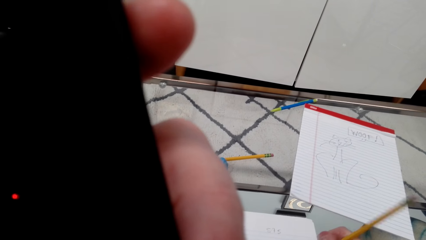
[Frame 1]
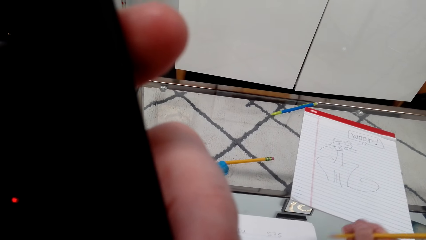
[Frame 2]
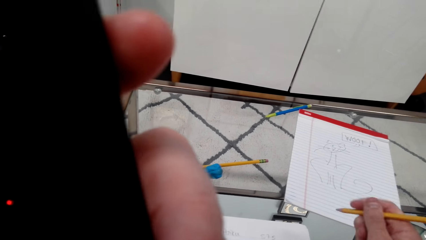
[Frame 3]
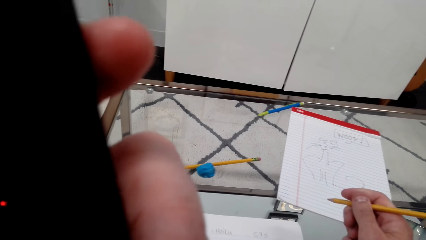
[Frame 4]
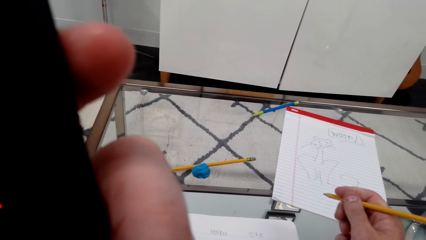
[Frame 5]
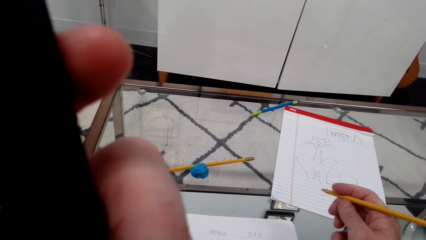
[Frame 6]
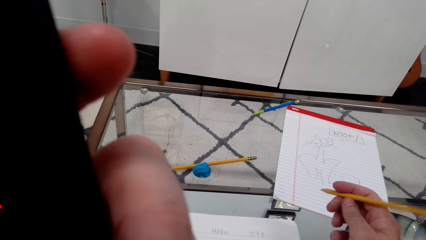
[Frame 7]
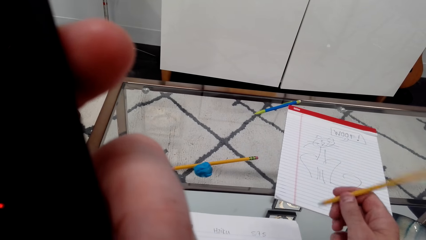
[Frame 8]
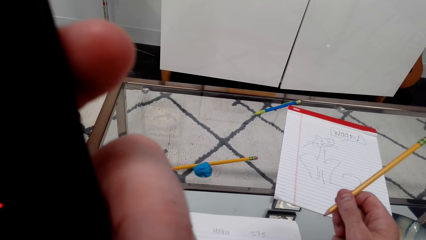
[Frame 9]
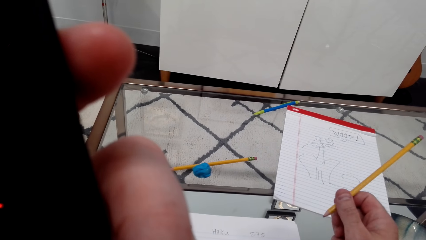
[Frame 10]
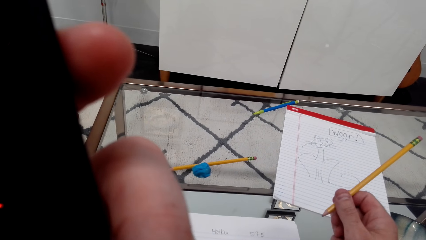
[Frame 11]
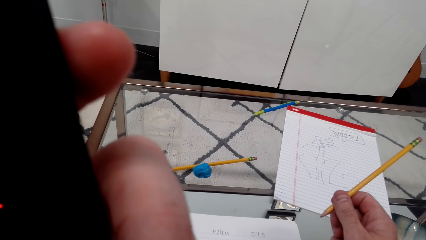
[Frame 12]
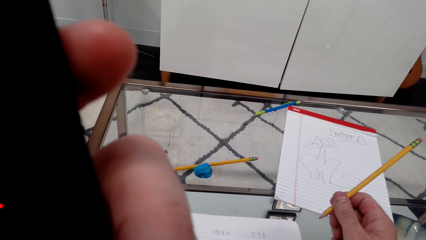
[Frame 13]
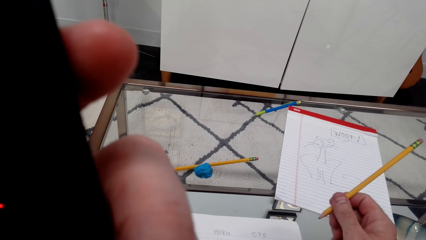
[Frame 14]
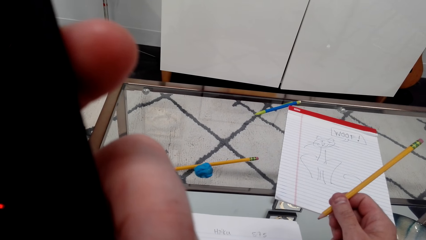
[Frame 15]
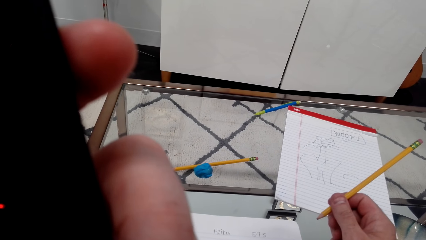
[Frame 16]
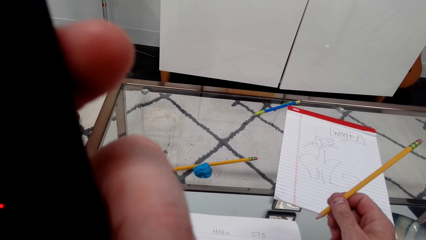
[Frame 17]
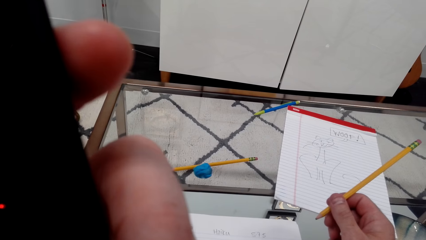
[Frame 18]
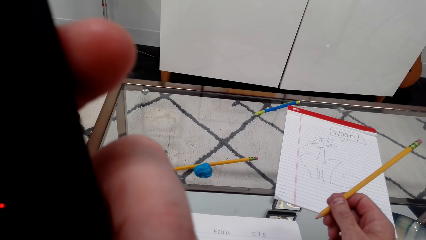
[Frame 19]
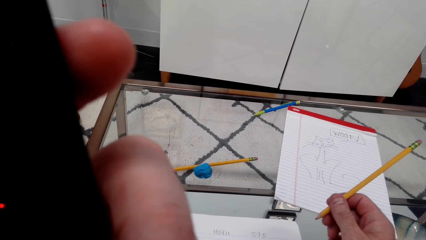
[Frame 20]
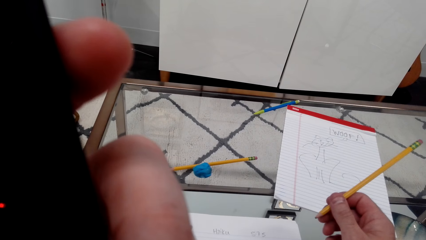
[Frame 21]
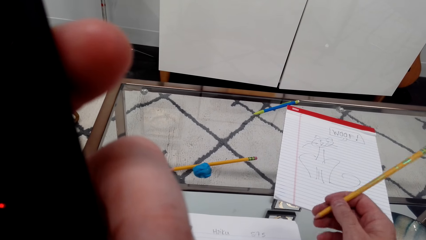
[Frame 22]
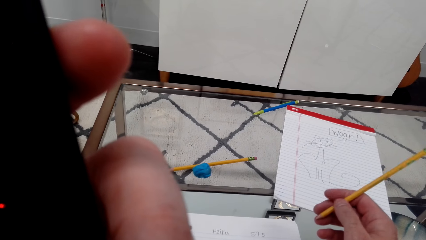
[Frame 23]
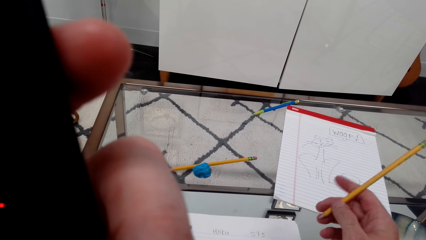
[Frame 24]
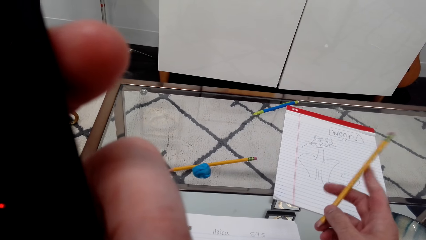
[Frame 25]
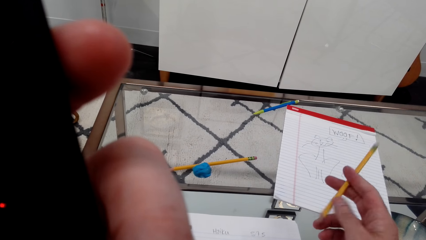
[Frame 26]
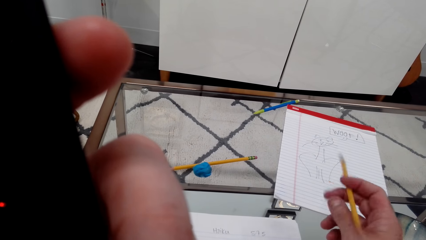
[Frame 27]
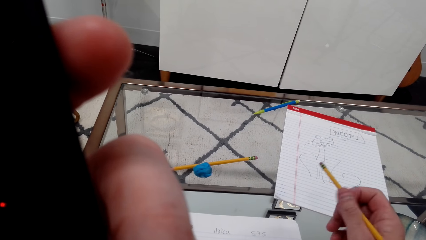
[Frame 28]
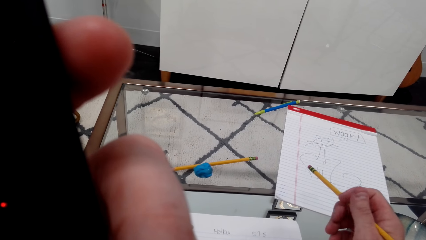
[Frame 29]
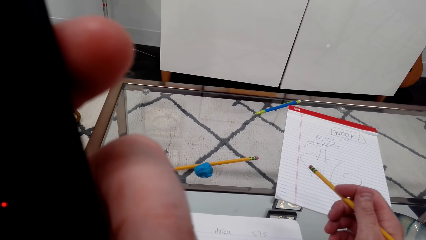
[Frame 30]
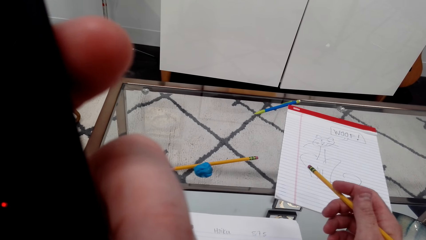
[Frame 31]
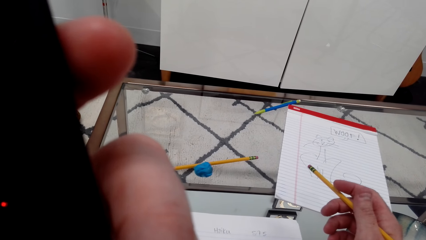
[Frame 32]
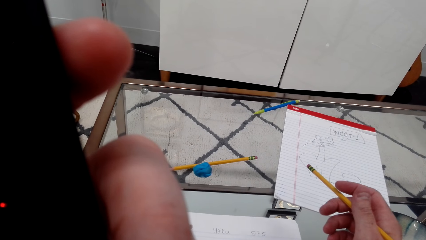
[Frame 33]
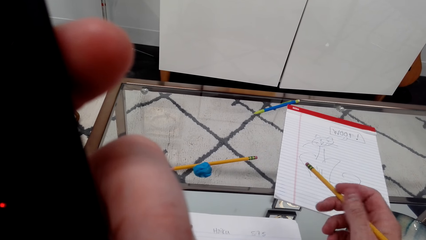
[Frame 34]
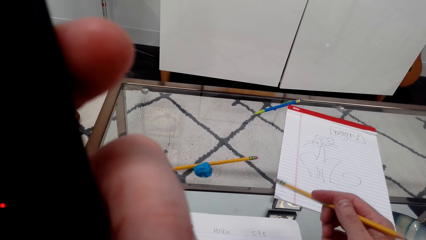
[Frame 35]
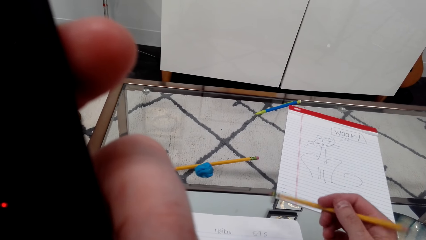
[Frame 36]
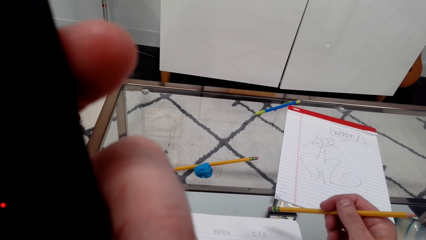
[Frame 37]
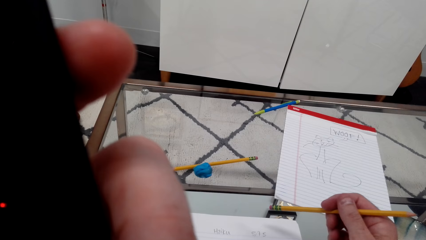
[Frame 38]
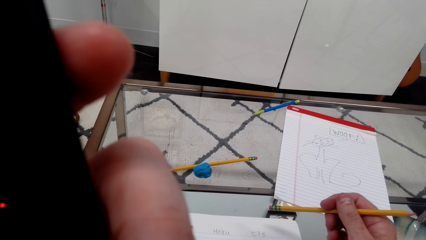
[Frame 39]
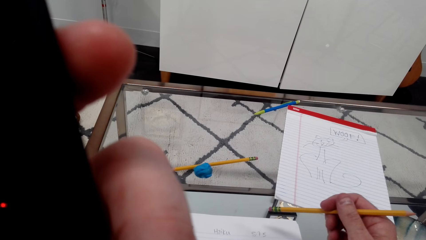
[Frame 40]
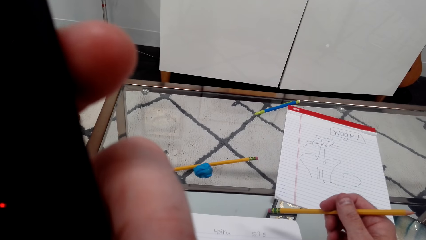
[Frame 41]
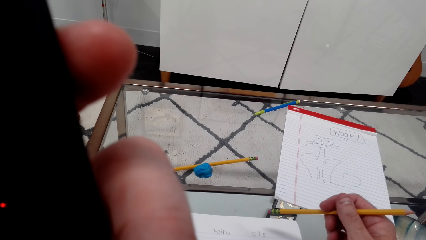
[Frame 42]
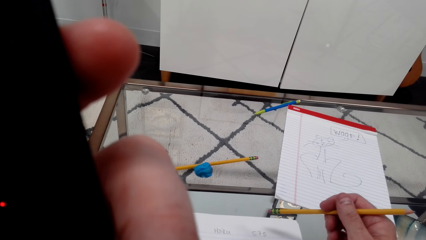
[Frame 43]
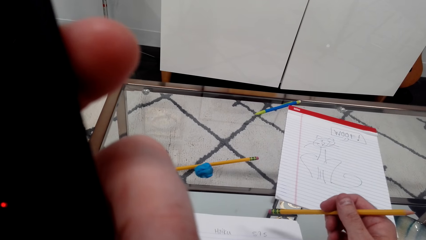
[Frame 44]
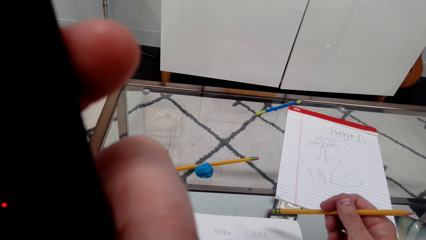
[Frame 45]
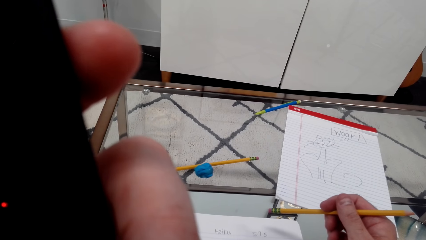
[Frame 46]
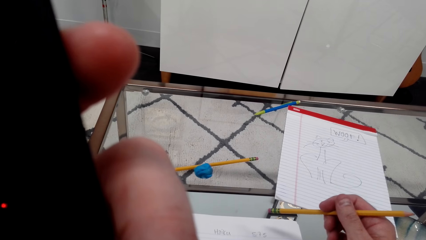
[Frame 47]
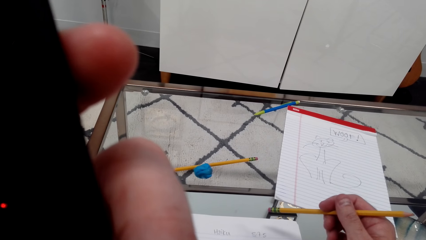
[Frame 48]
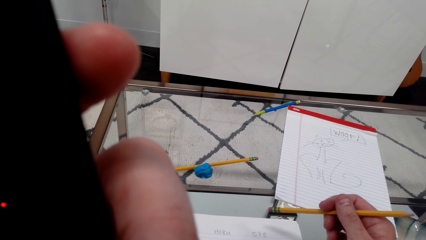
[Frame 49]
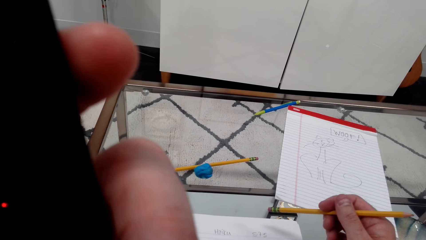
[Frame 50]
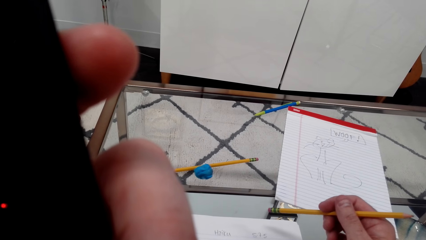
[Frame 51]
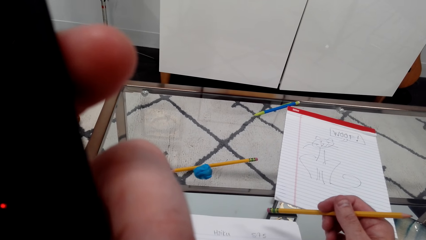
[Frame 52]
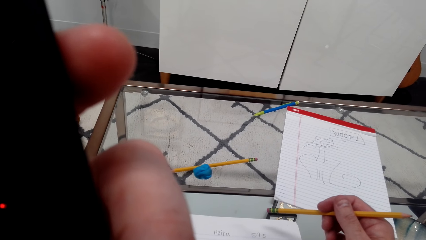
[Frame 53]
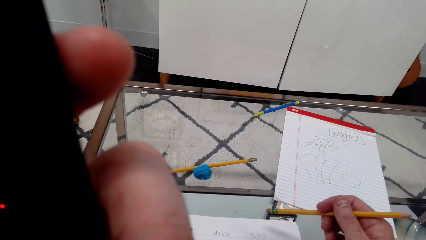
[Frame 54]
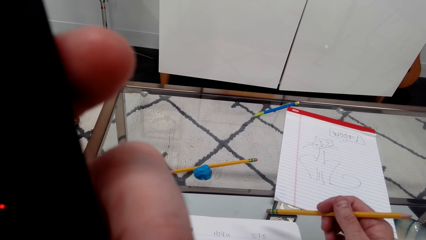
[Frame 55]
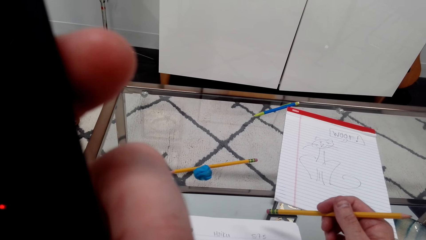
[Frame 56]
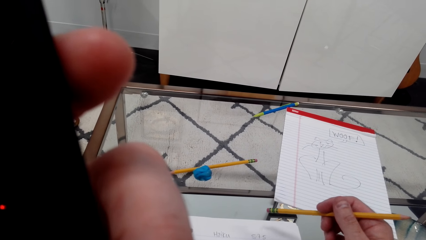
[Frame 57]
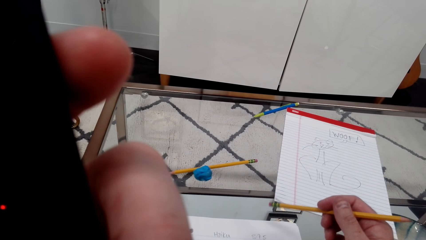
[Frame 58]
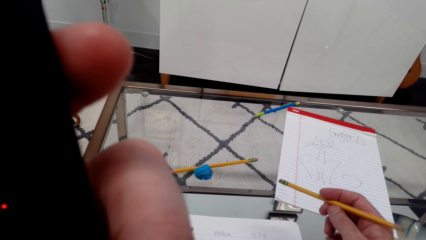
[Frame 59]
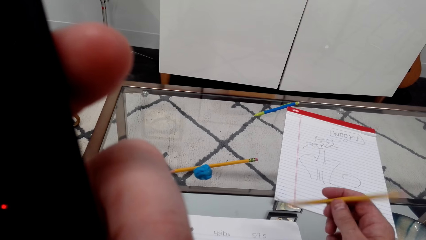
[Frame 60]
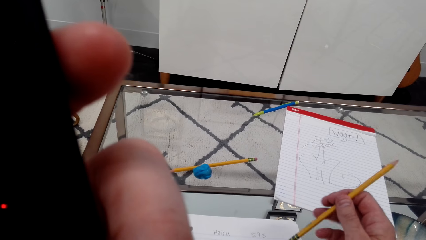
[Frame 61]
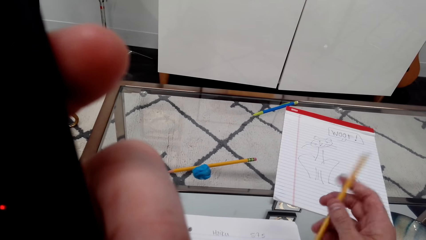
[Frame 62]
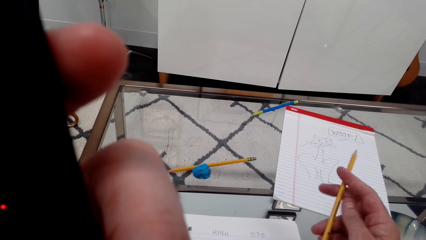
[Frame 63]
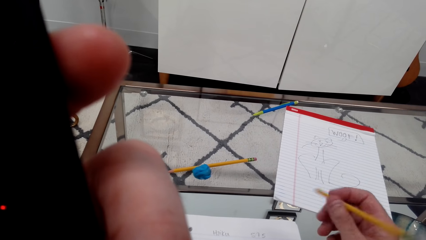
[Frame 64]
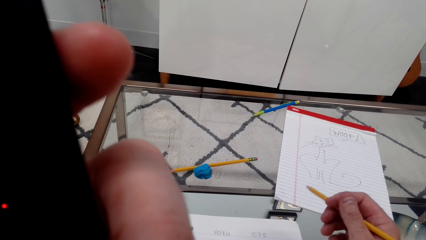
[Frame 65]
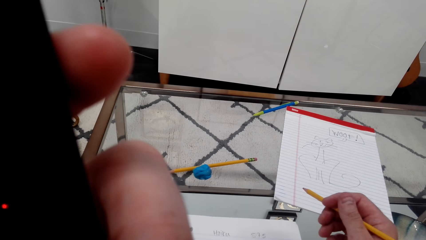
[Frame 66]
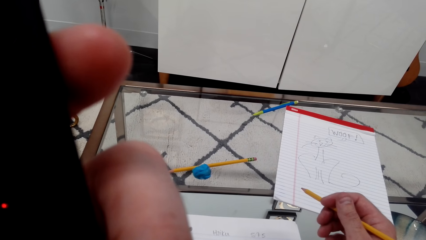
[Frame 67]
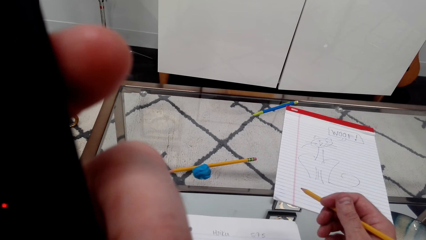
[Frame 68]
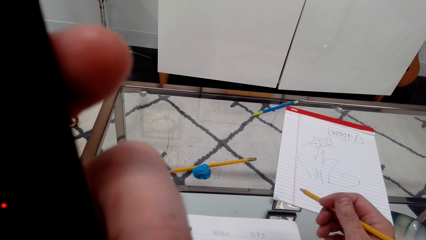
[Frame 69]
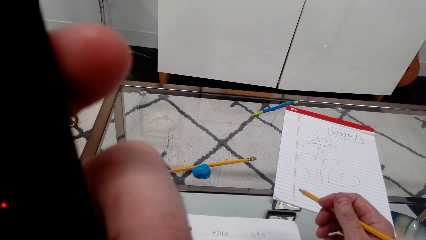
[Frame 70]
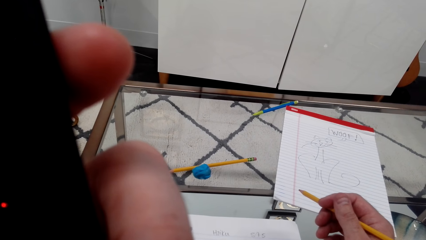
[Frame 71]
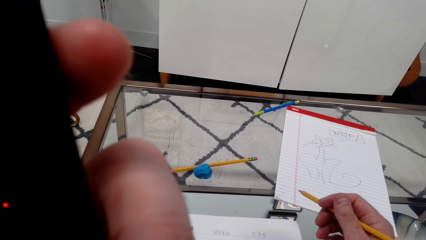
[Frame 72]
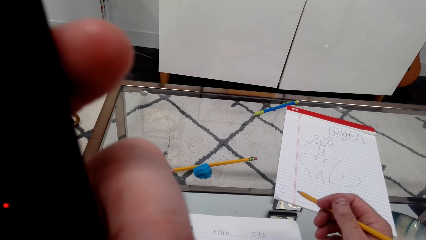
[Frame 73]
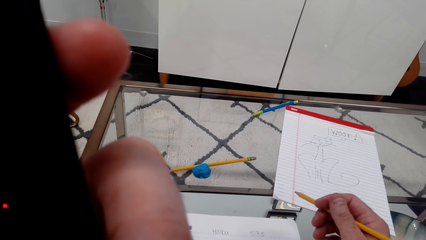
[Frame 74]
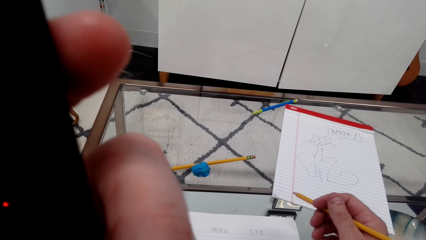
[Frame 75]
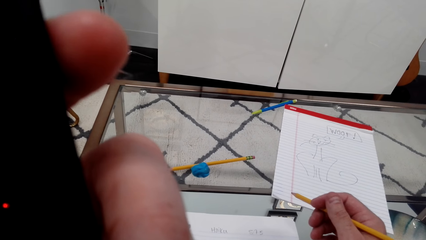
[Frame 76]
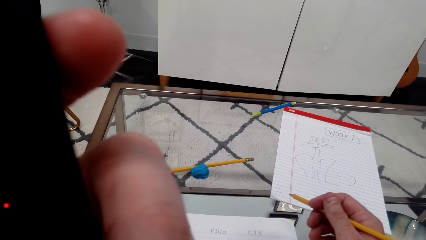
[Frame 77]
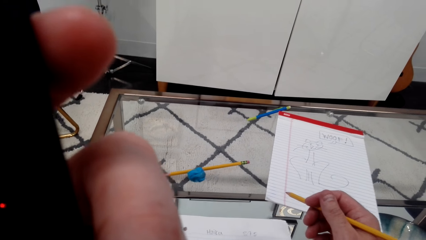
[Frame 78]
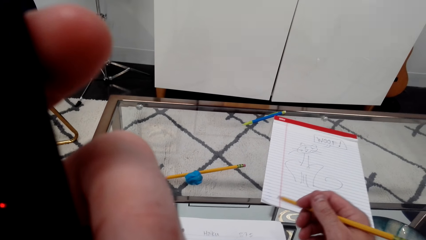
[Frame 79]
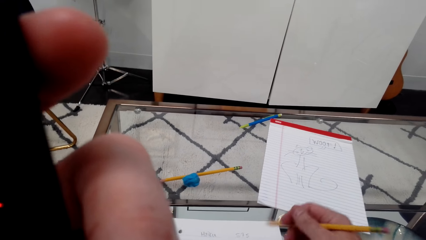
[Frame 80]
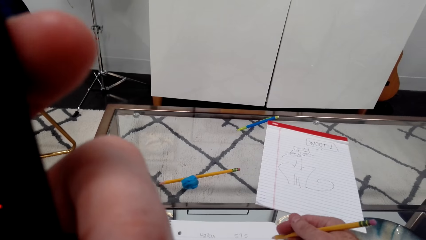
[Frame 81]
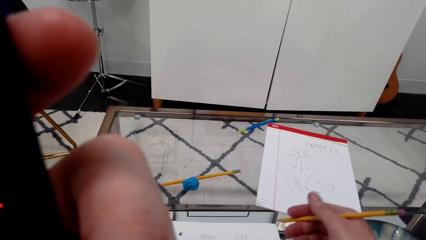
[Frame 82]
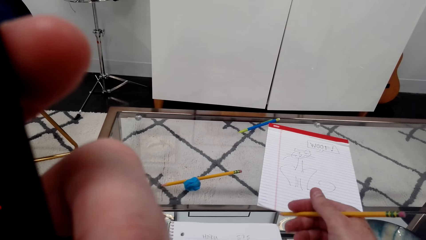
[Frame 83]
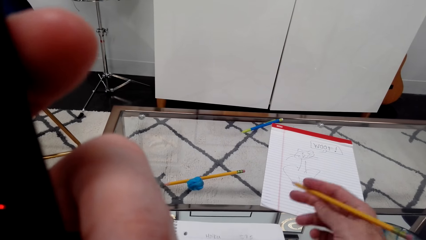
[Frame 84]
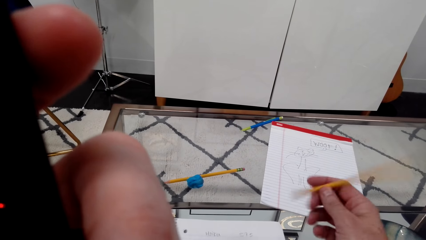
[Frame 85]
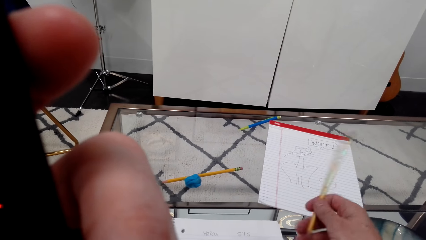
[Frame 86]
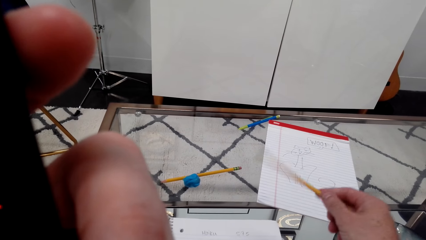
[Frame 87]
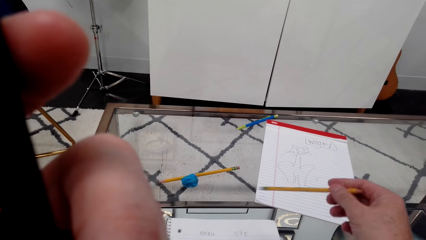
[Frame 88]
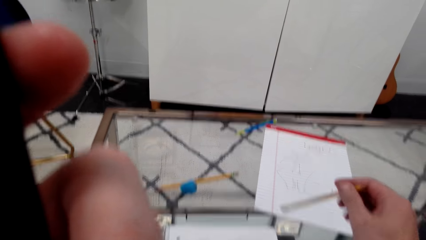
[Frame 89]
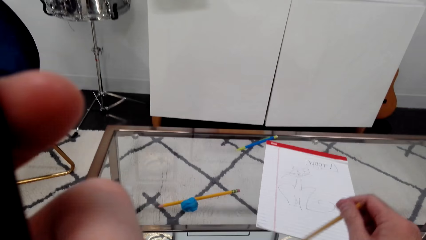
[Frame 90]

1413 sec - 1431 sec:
The camera wearer holds the pencil. They use the phone. They rotate the pencil by hand. They hold the pencil. They rotate the pencil by hand.
